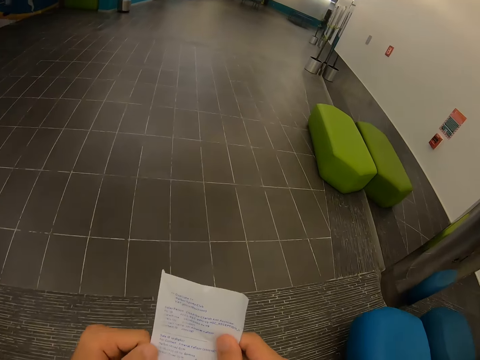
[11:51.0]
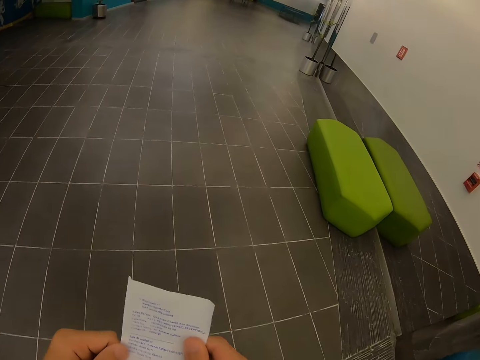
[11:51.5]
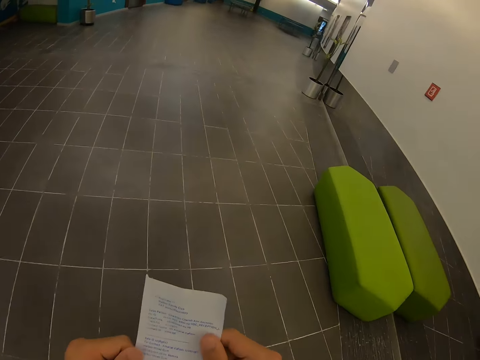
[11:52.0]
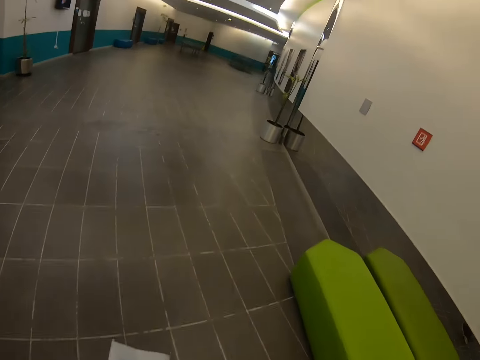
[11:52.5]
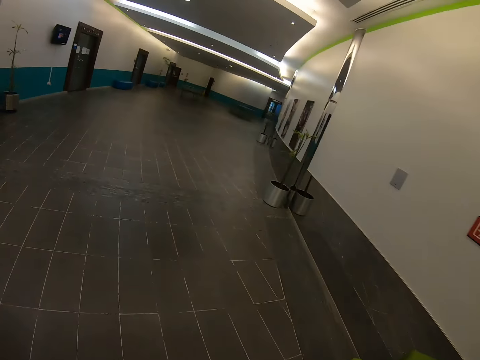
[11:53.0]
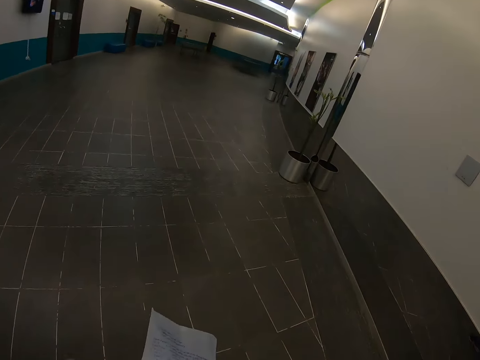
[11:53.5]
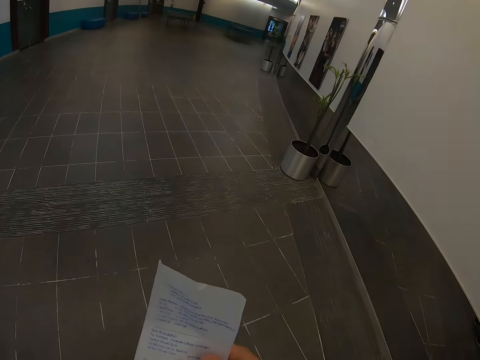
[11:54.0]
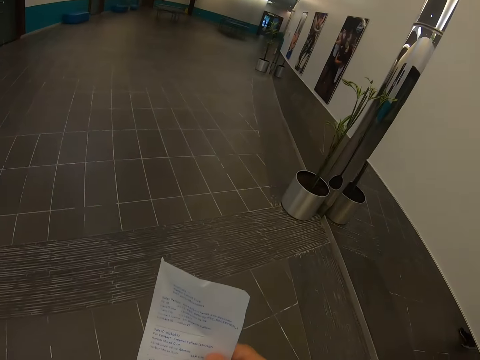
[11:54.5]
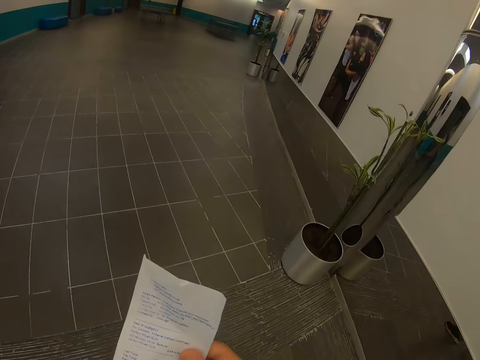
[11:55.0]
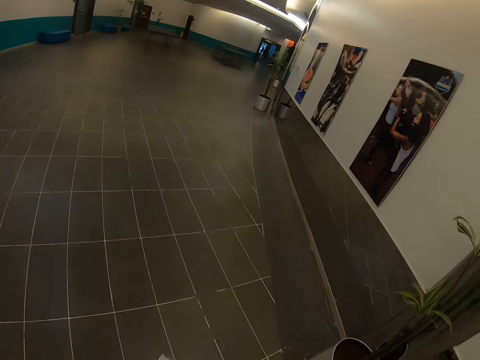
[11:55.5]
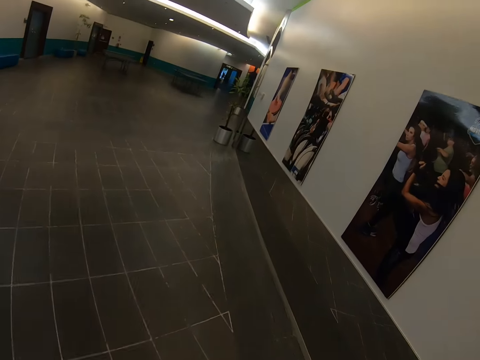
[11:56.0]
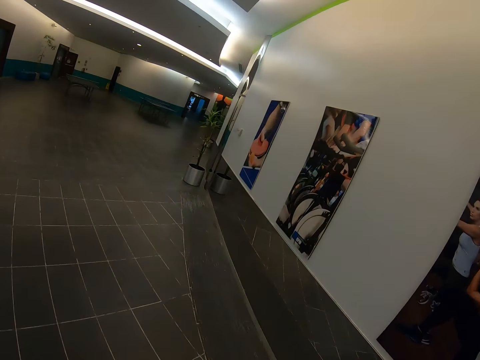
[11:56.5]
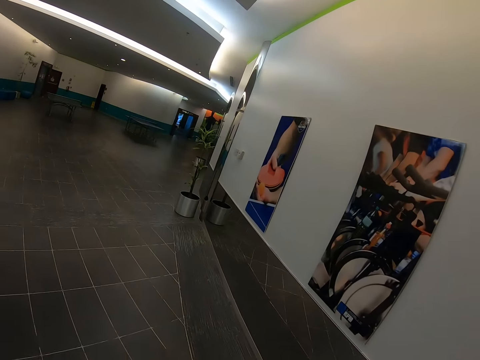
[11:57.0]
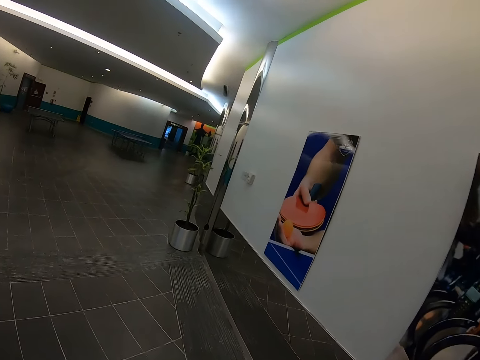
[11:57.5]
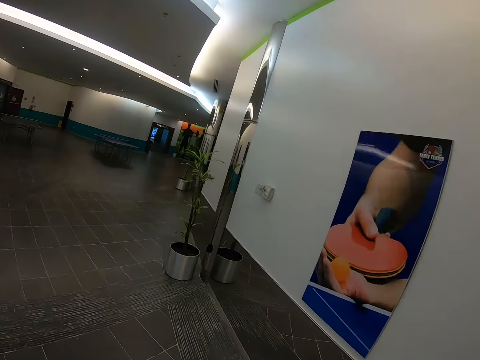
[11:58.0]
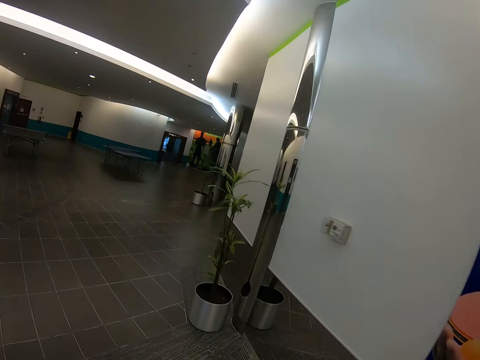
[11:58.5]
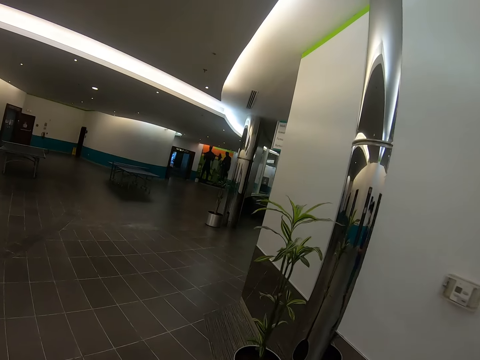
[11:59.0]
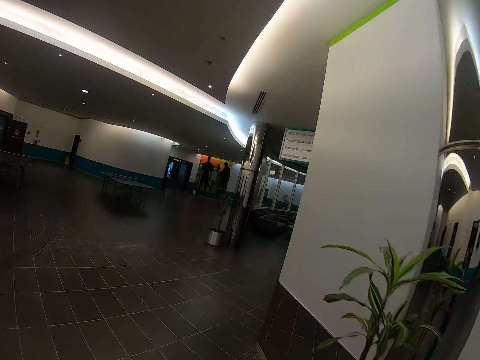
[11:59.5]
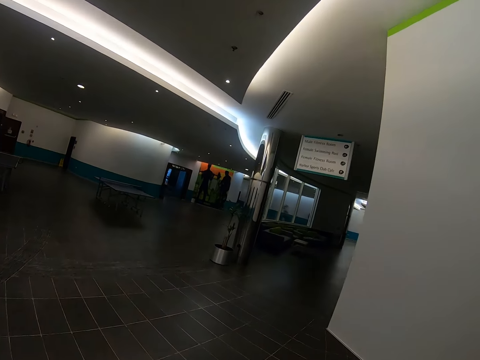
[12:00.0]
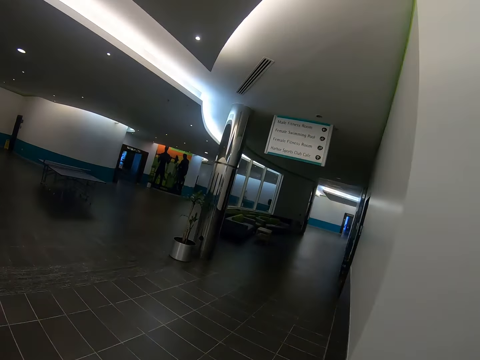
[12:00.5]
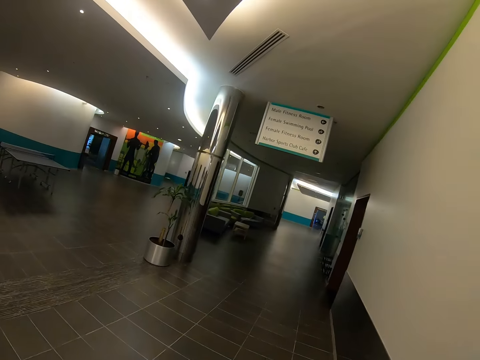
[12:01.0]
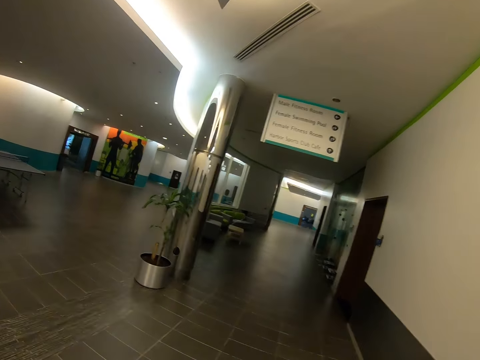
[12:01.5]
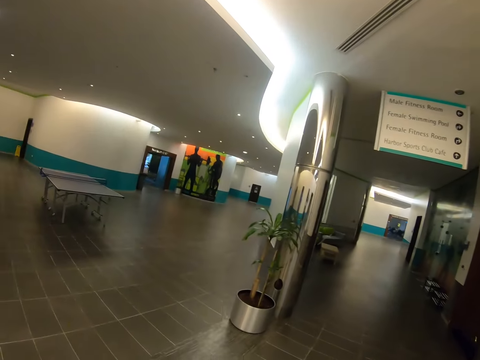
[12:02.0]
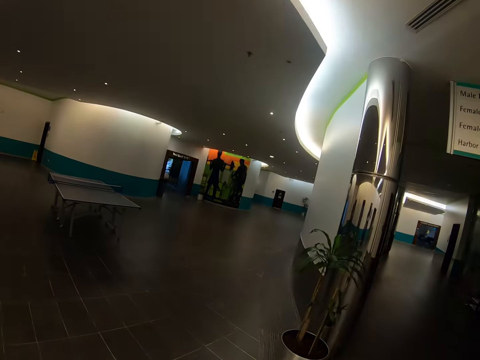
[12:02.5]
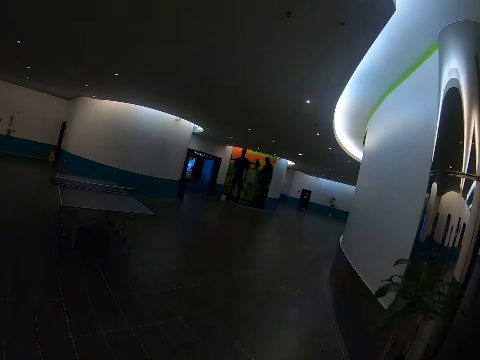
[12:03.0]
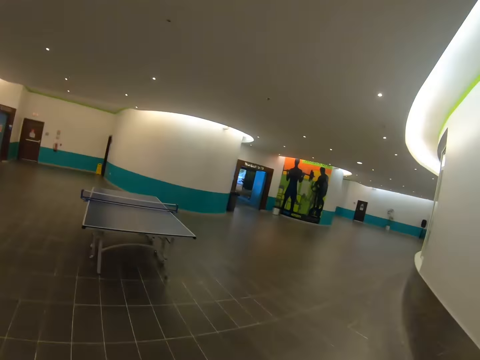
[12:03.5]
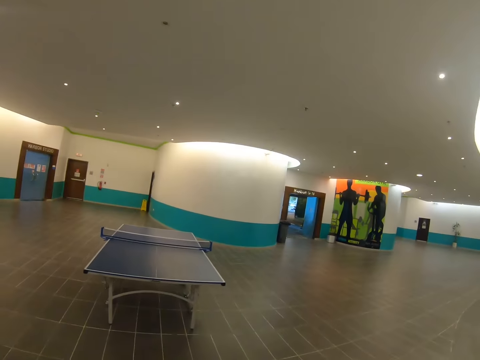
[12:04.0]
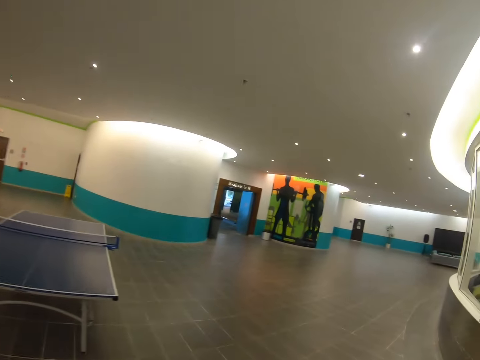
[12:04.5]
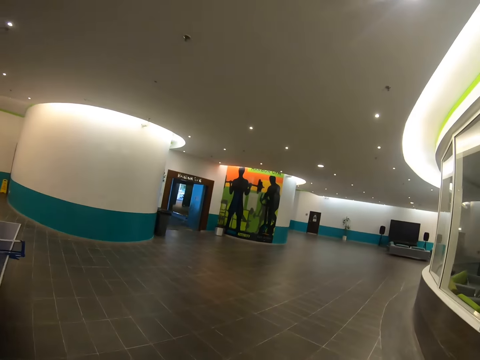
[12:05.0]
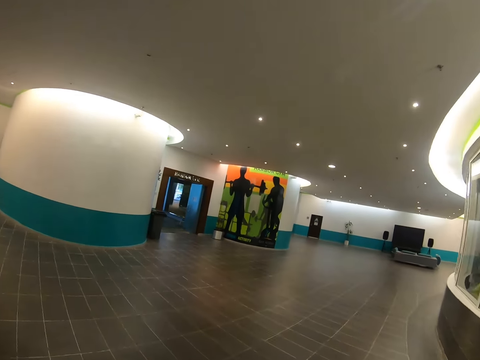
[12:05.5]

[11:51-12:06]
The camera wearer walks around the building. They look at the receipt. They walk around the building.

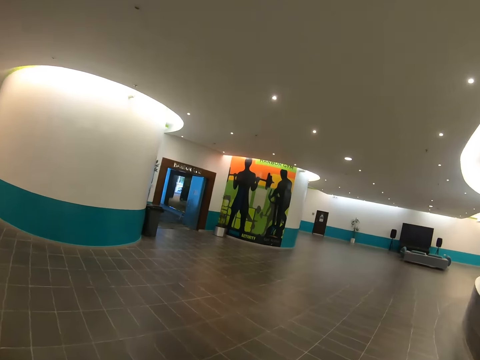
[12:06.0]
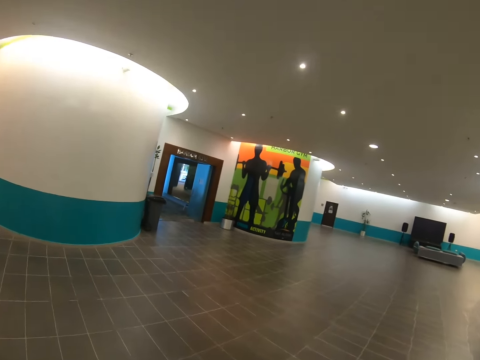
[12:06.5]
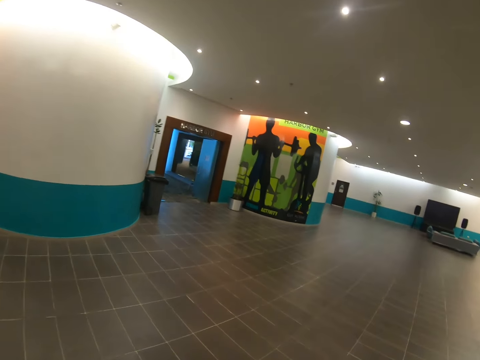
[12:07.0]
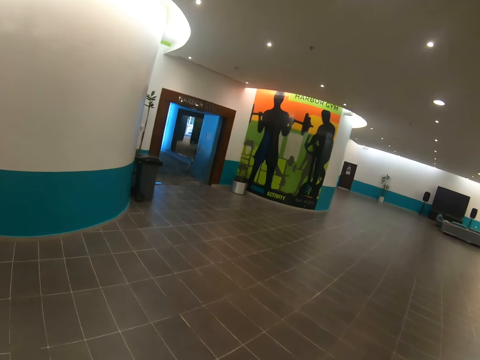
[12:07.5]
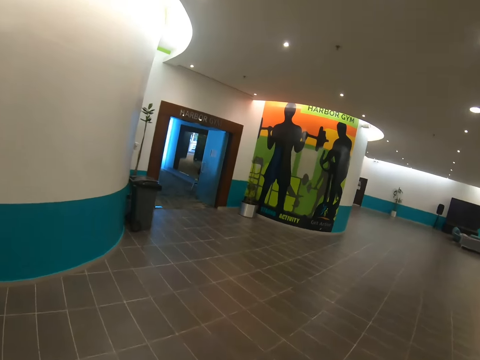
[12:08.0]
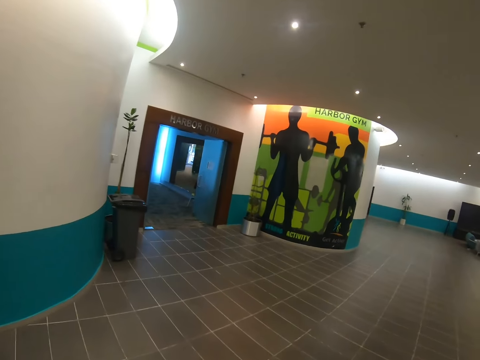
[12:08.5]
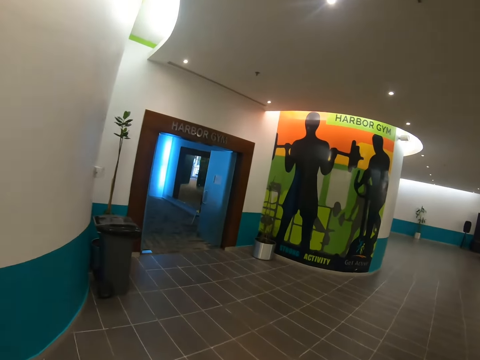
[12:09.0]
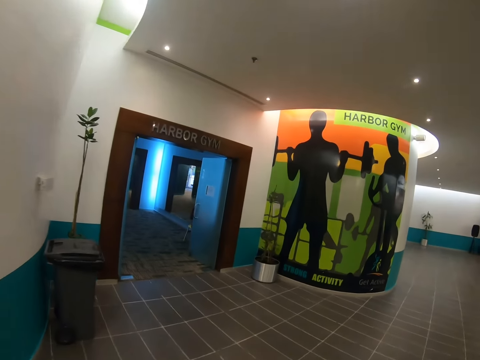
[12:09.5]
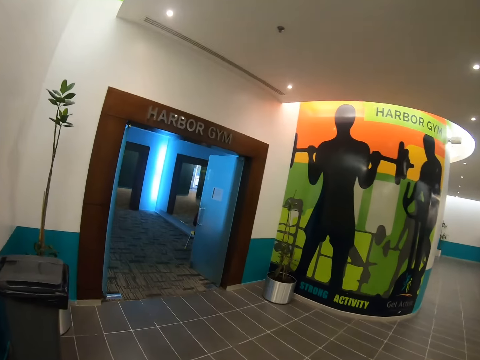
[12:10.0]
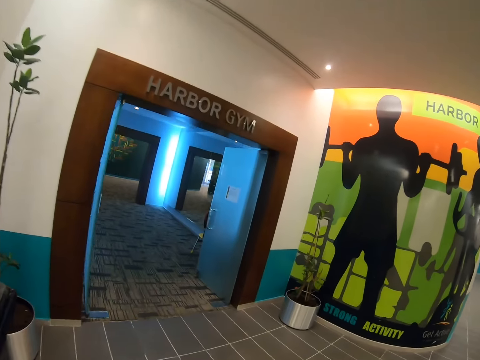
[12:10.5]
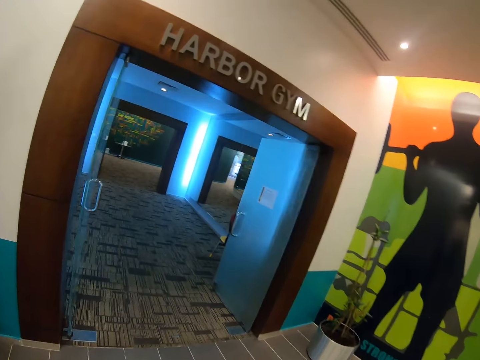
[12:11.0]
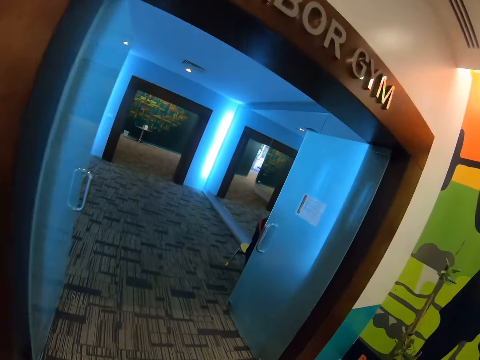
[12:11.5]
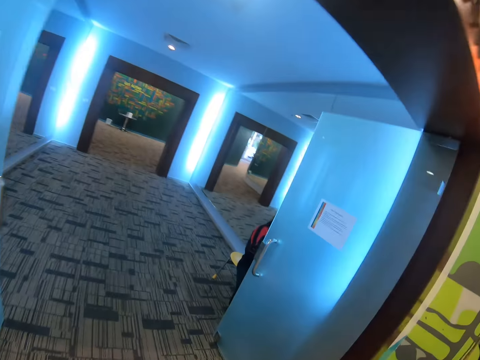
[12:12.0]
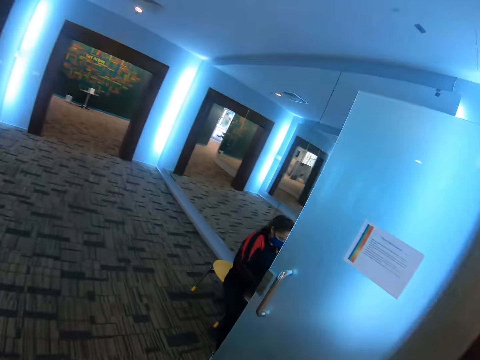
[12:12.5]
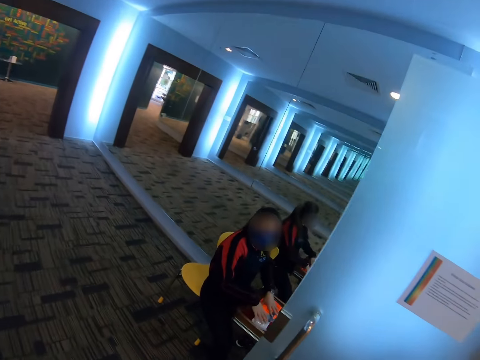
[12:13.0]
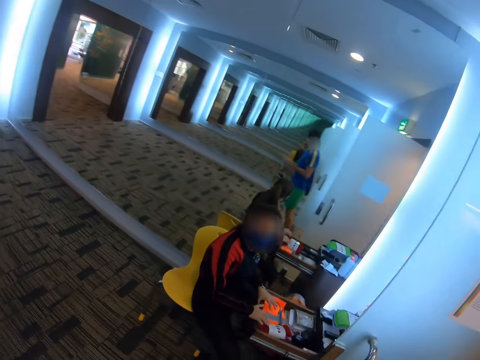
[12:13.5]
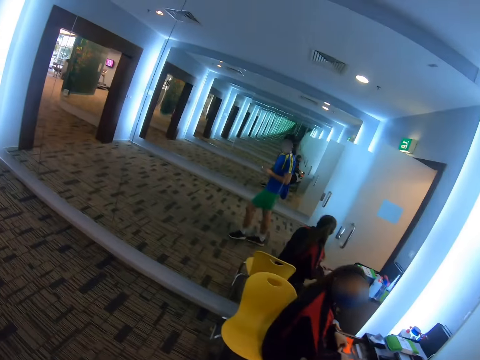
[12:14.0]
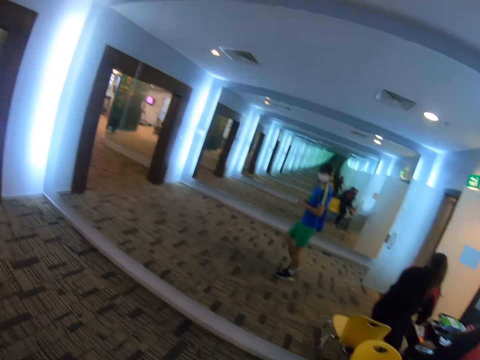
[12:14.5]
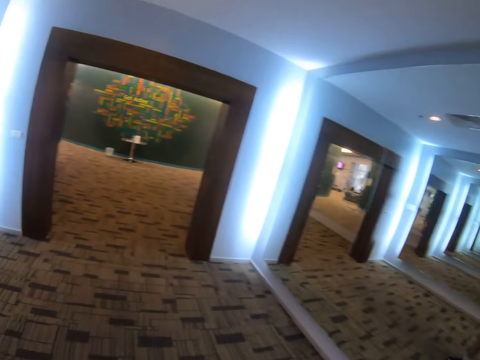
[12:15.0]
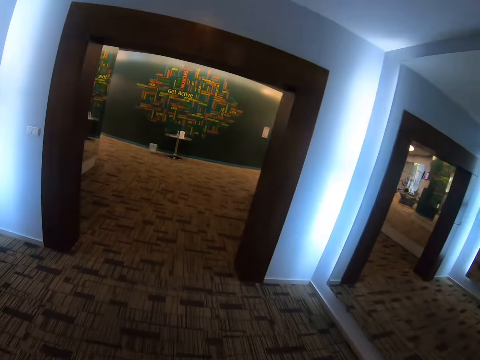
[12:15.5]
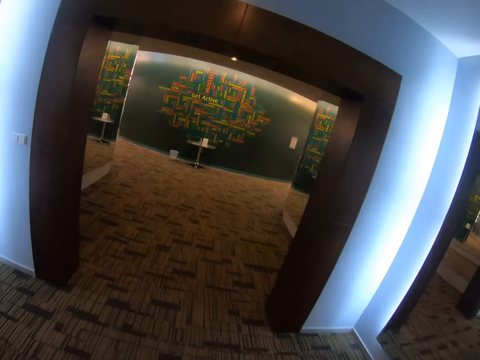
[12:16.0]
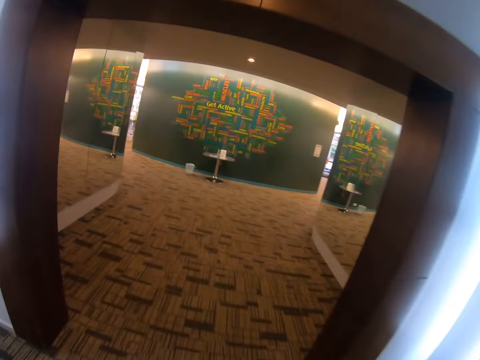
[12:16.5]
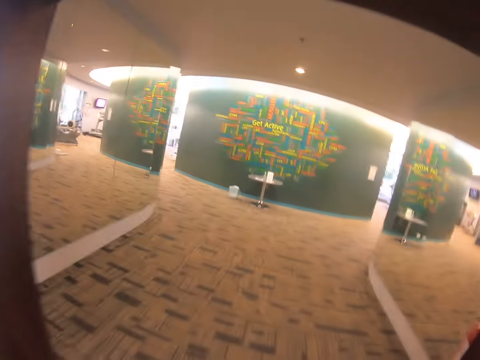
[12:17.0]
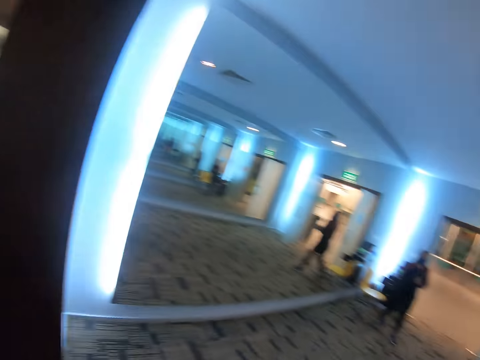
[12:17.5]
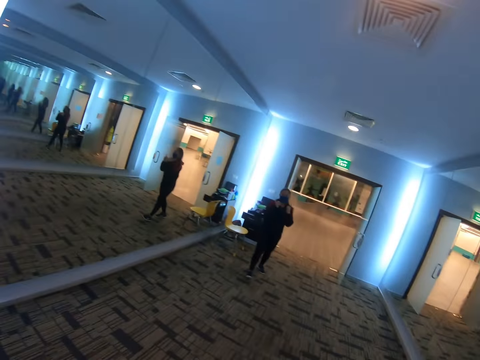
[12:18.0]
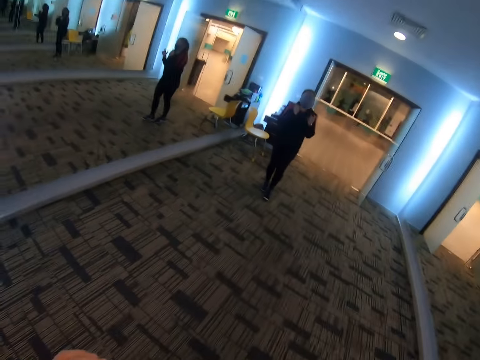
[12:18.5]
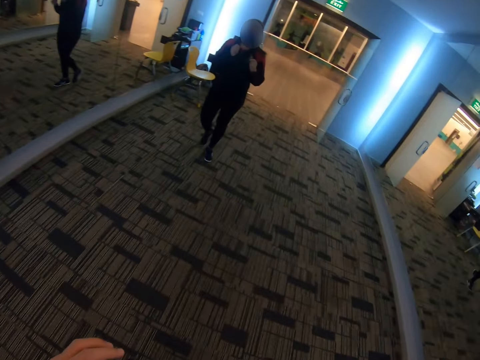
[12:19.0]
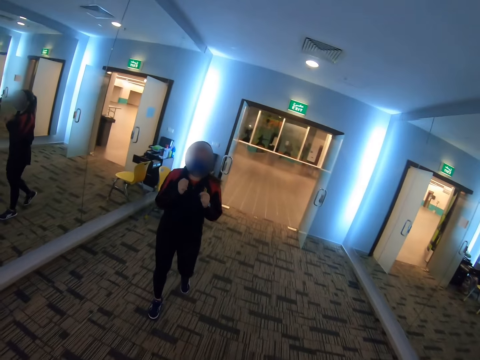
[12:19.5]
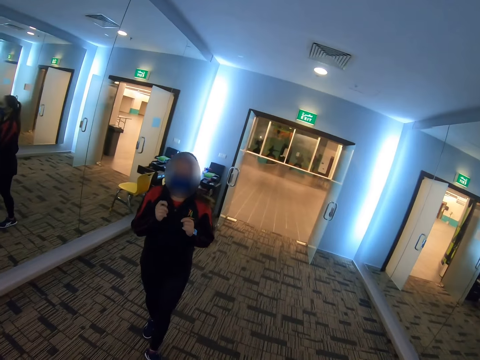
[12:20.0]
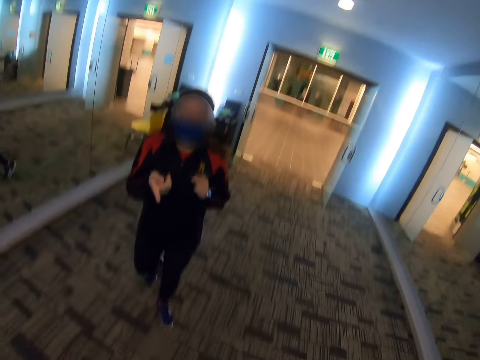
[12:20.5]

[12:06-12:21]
The camera wearer stares at the mirror. They turn around.
